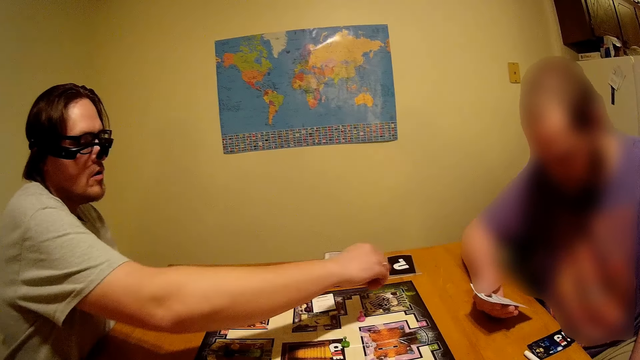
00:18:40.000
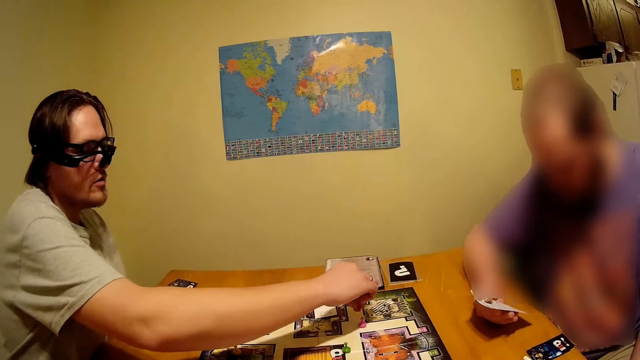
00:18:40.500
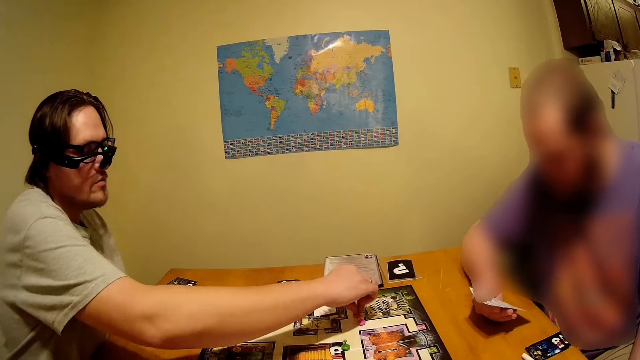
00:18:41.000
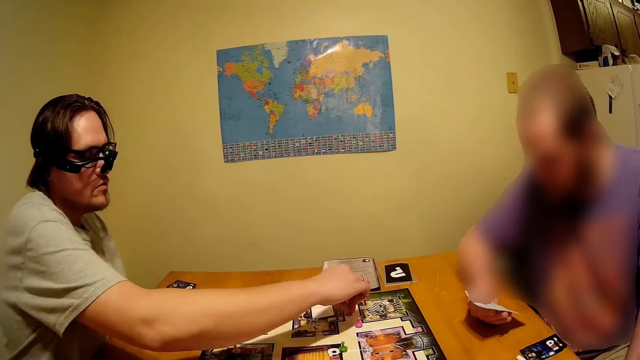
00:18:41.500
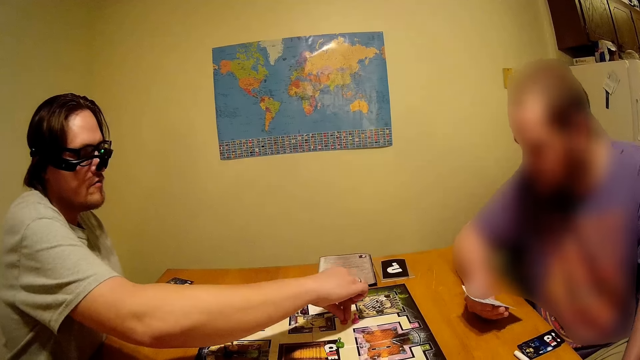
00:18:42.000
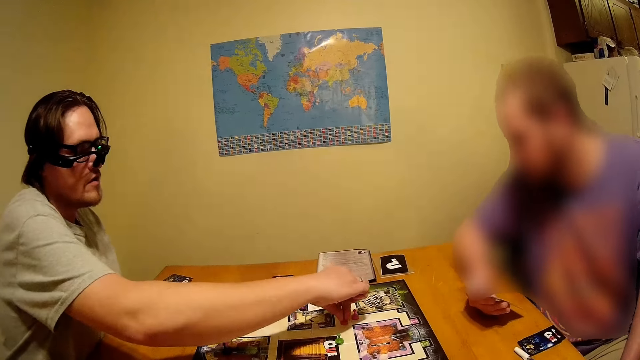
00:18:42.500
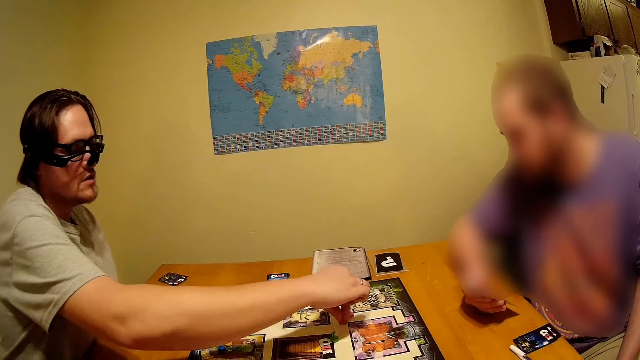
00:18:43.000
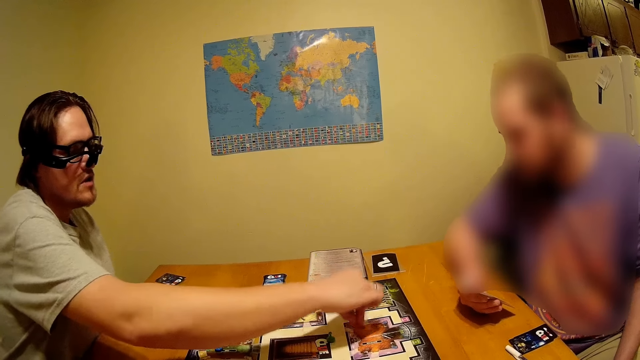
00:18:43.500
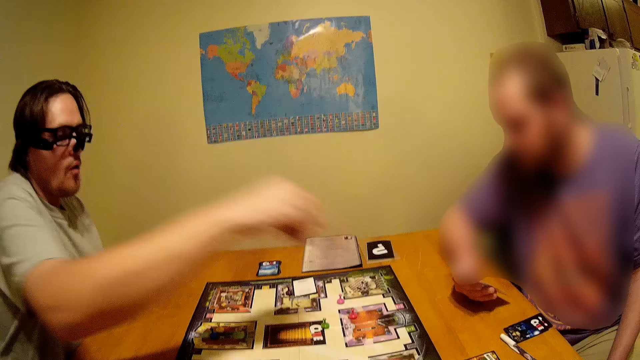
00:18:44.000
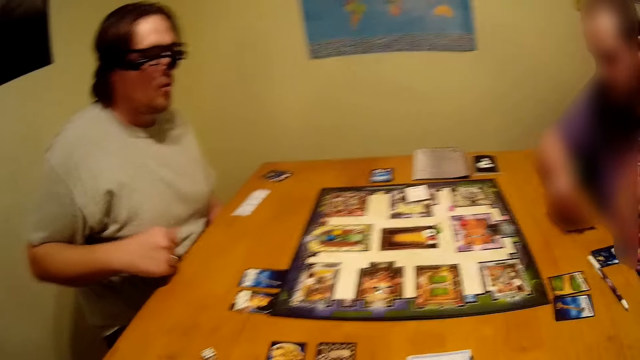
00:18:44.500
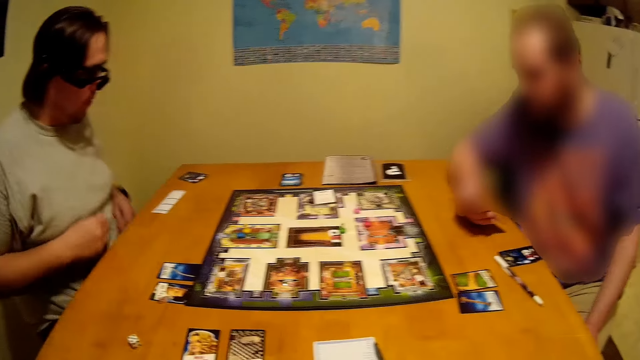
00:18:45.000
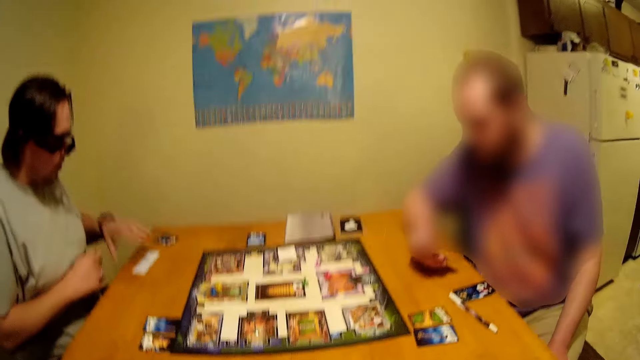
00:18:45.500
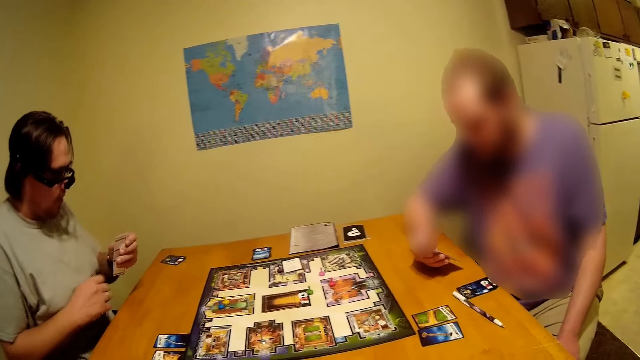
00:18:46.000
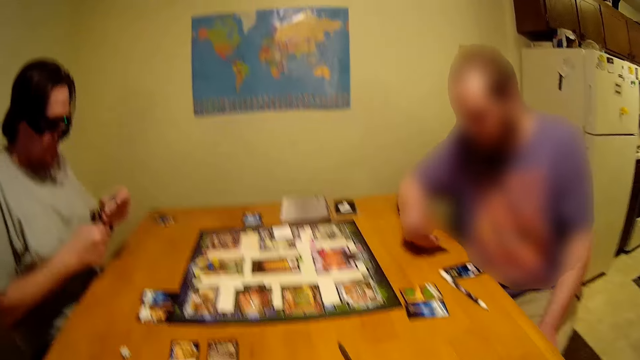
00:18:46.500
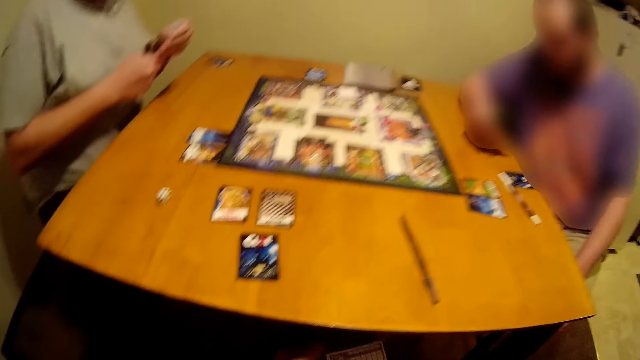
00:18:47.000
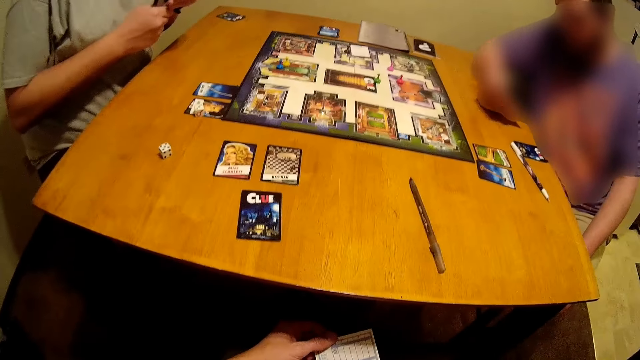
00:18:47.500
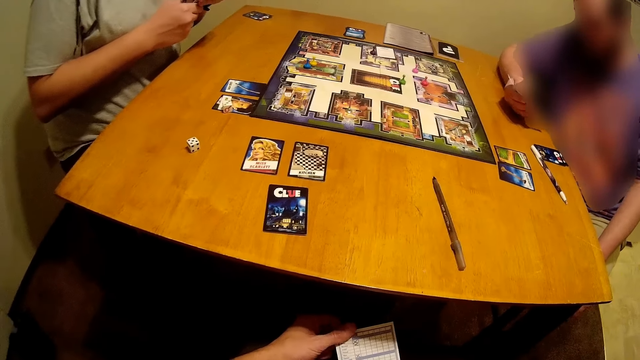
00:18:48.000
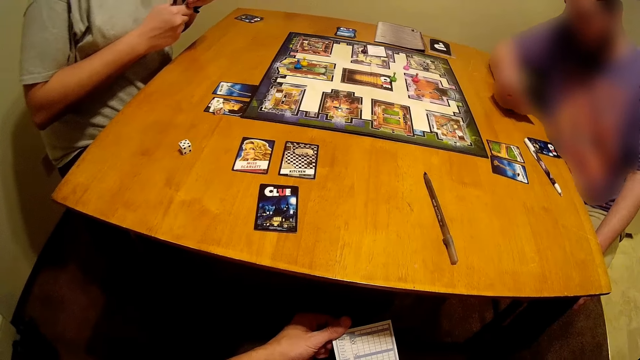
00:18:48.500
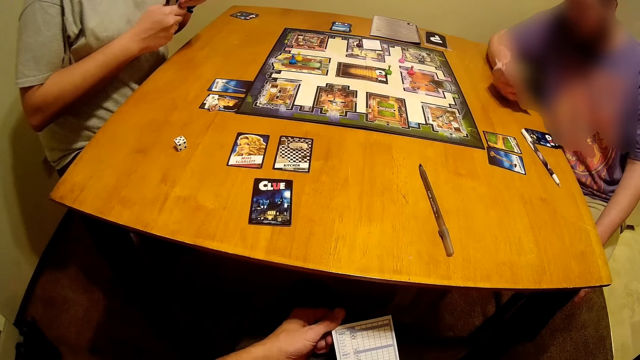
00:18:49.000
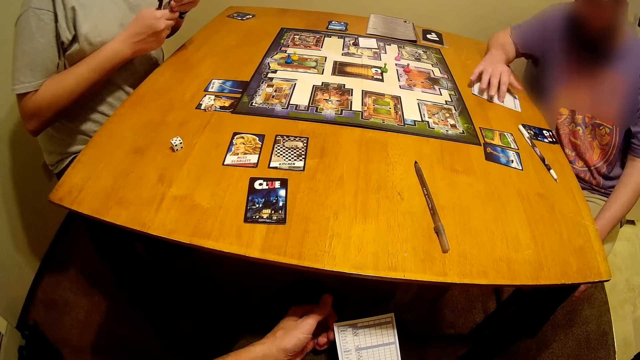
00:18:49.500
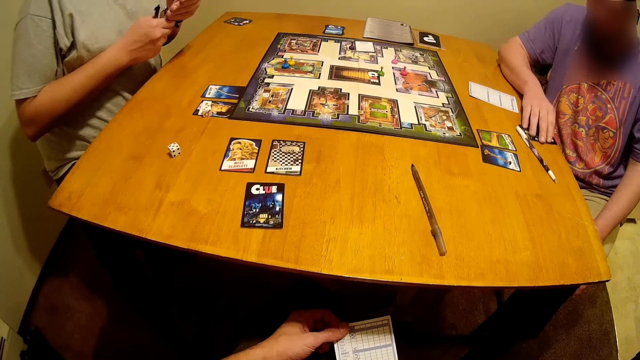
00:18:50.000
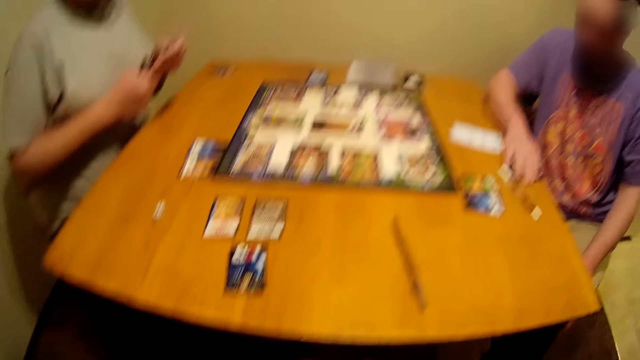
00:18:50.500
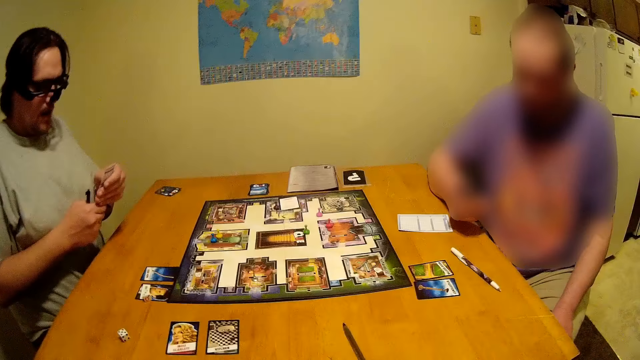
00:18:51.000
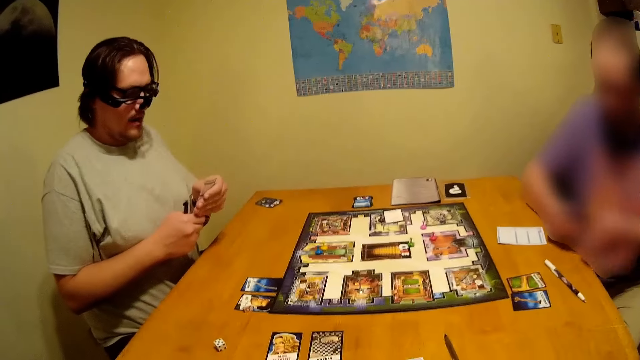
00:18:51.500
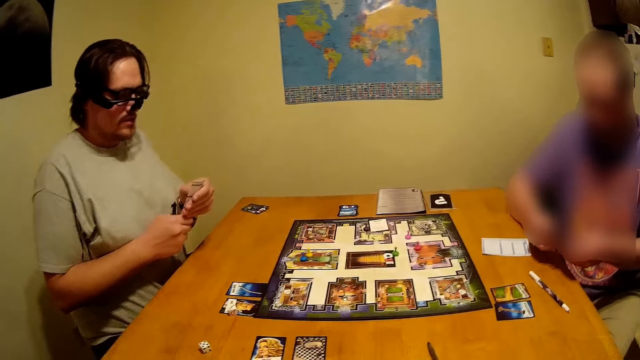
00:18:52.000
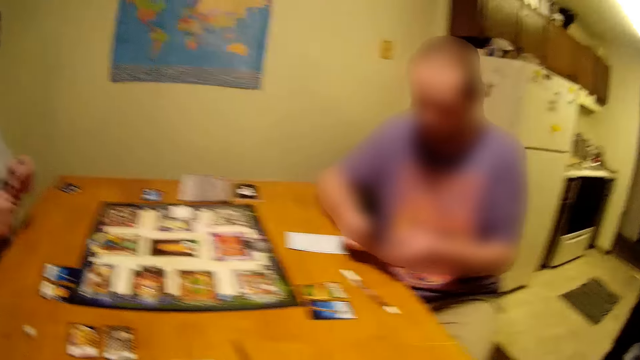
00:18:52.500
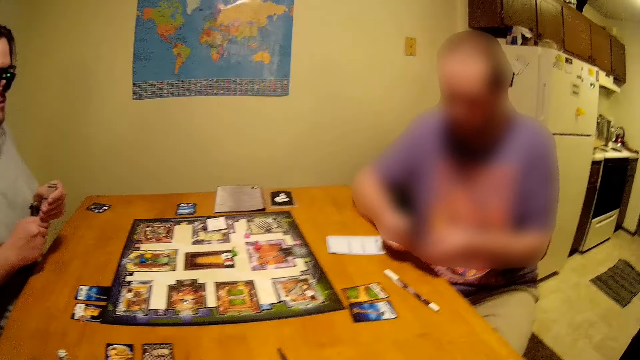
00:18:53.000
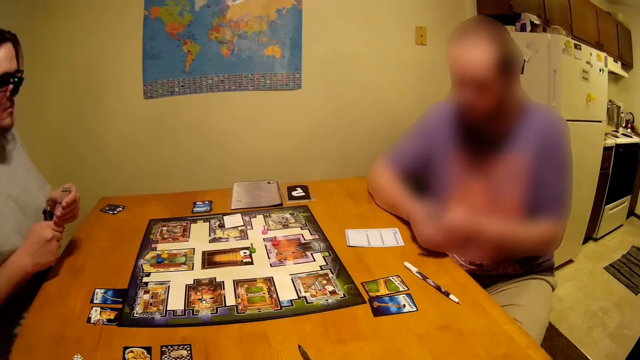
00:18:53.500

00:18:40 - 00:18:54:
A person picks the score card on the table. Another person puts the score card on the table and picks a card on the table.

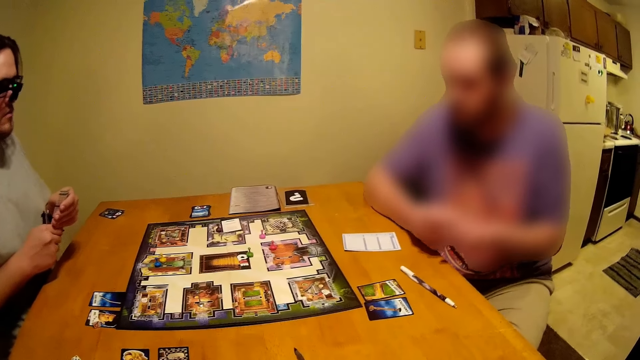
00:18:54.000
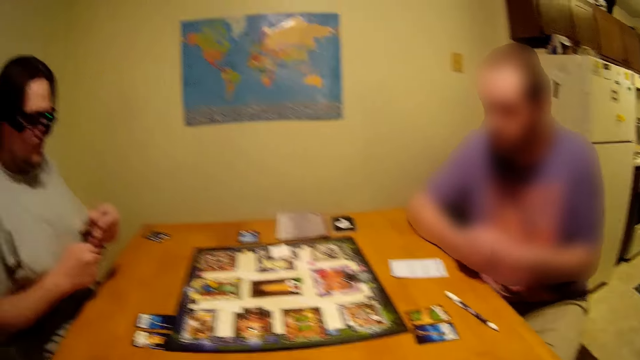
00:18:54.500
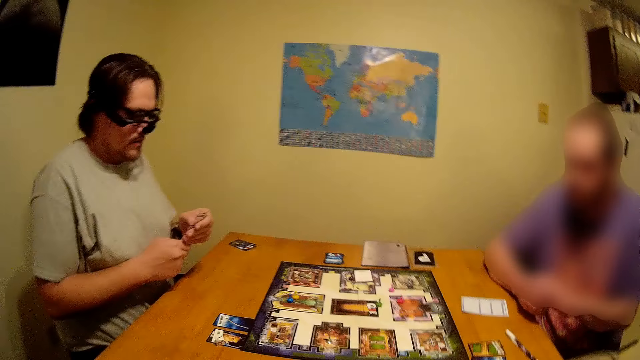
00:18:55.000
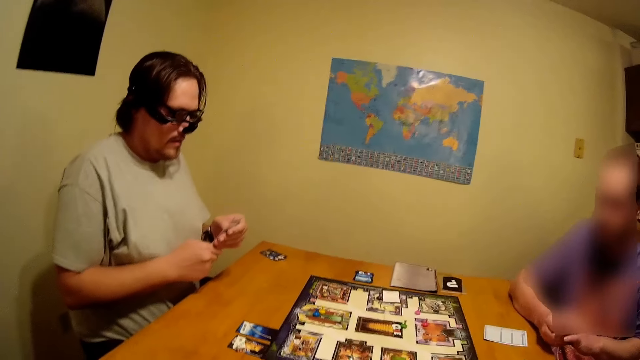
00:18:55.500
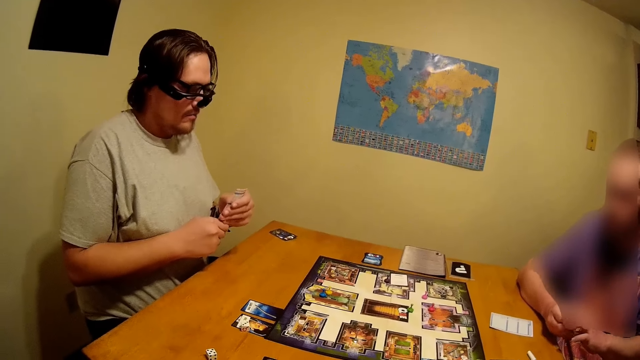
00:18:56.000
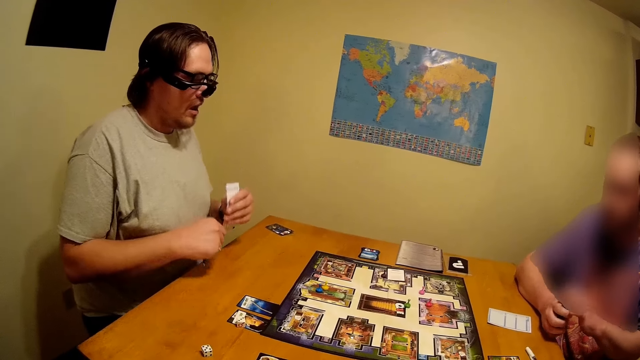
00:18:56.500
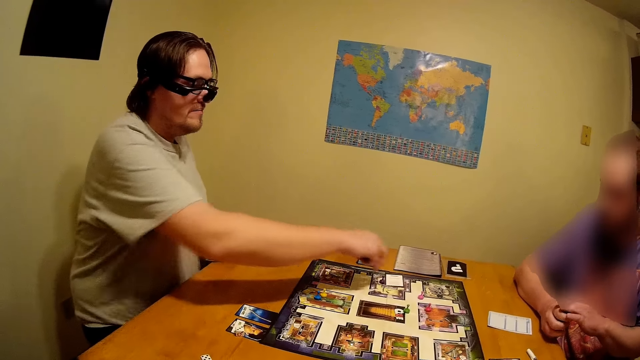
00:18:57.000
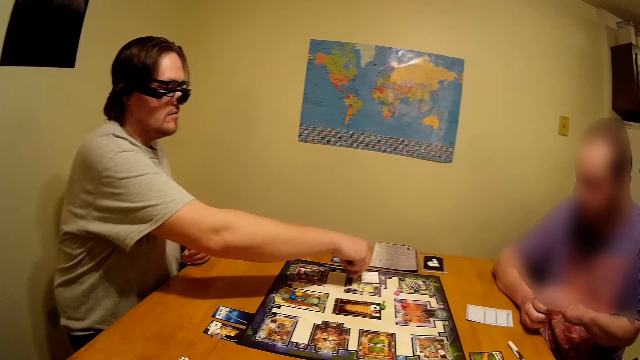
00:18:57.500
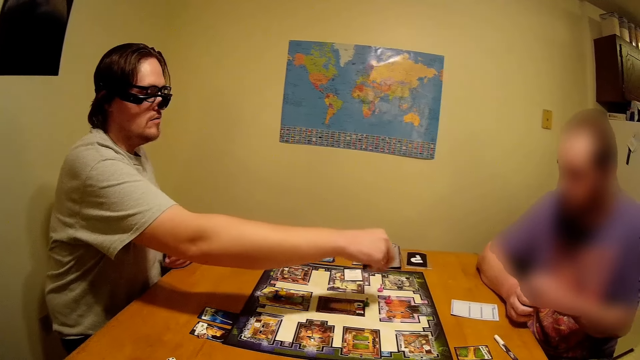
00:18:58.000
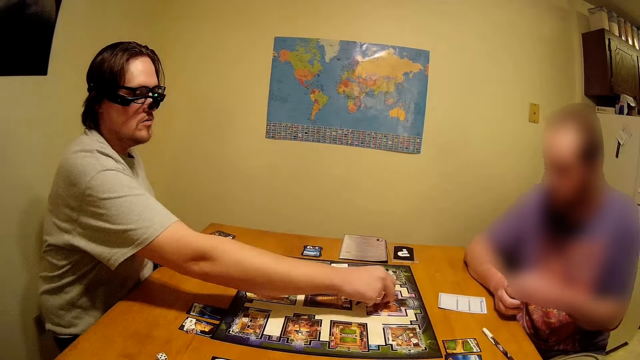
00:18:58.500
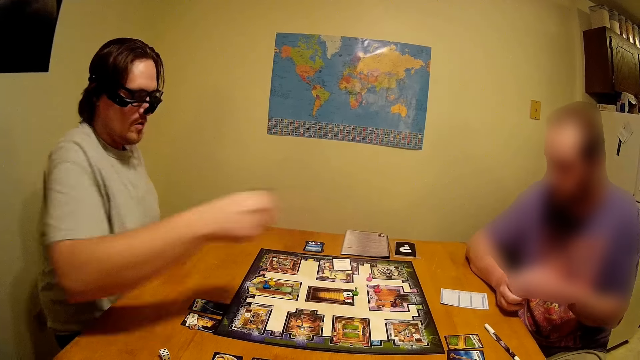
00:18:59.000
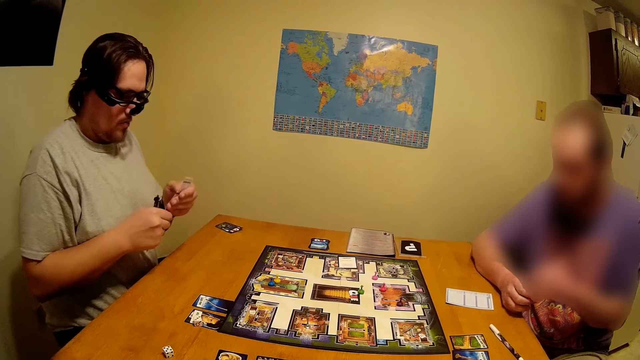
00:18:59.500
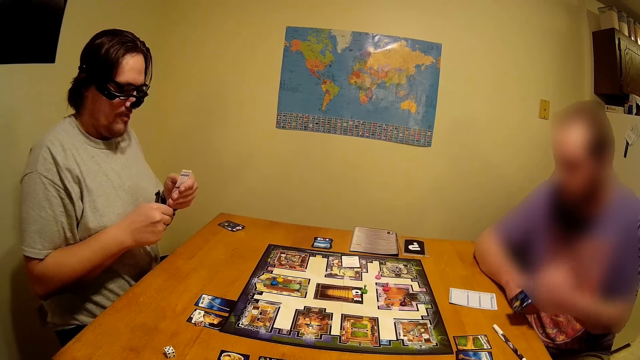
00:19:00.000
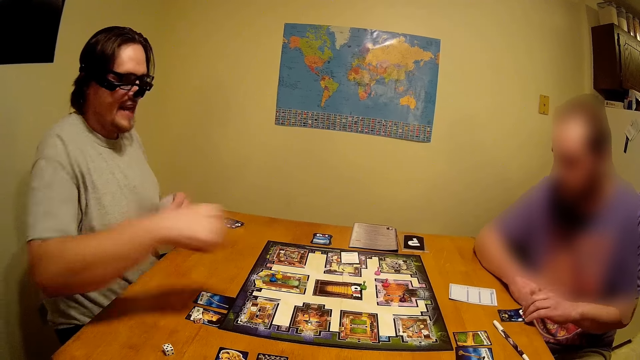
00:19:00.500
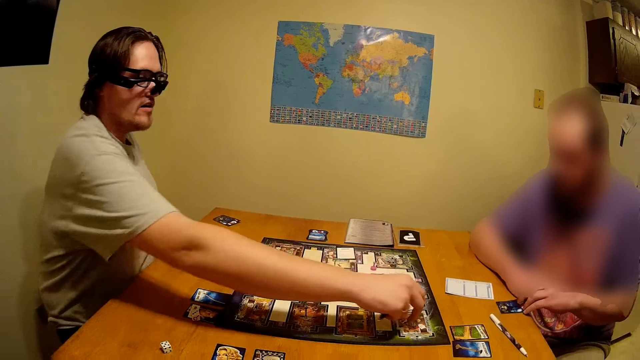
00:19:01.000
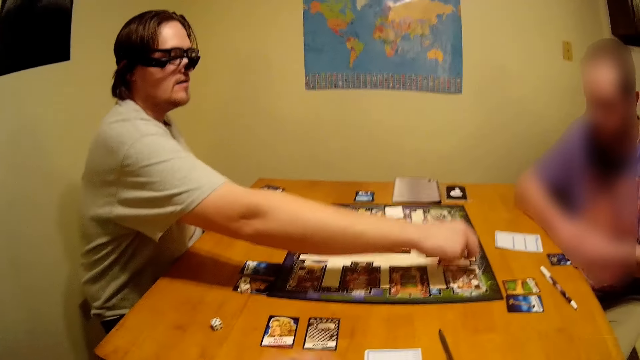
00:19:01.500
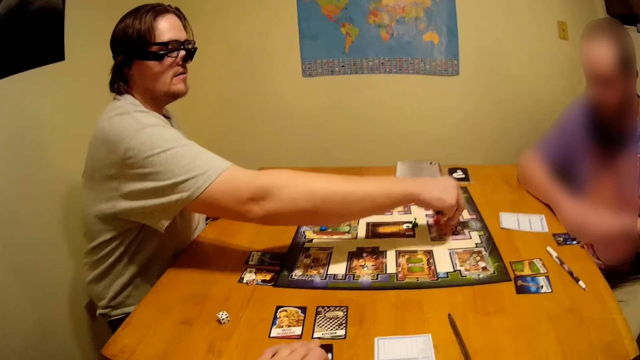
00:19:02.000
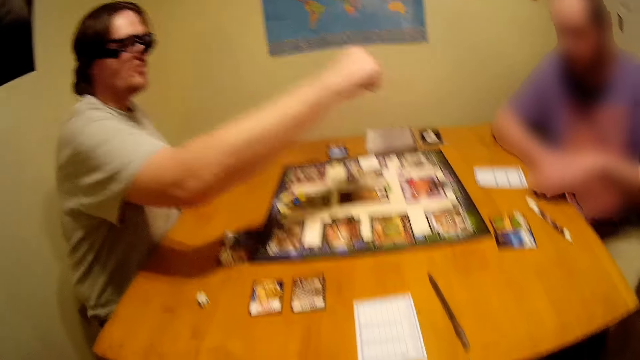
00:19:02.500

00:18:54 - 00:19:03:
A person moves something on the game board.
